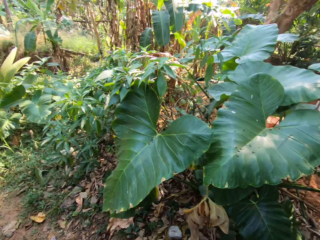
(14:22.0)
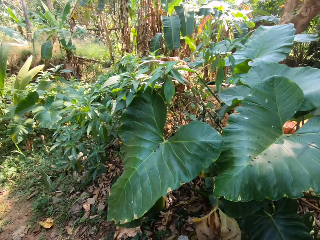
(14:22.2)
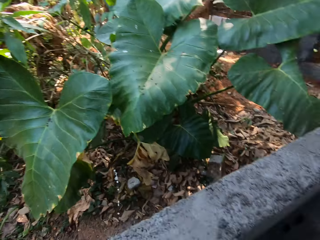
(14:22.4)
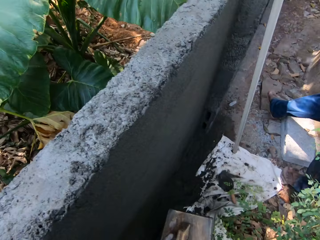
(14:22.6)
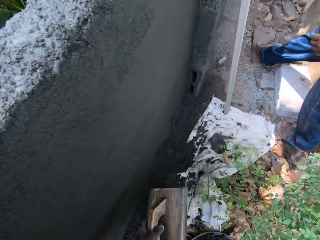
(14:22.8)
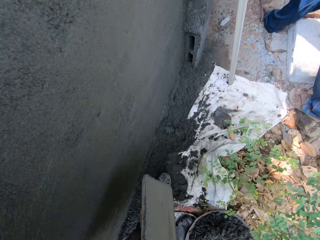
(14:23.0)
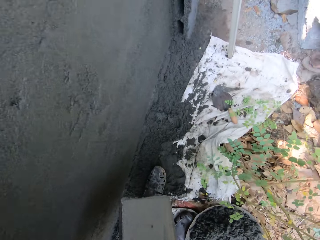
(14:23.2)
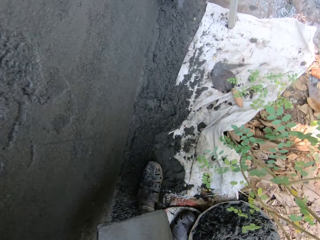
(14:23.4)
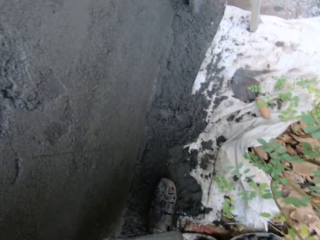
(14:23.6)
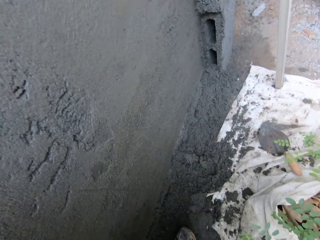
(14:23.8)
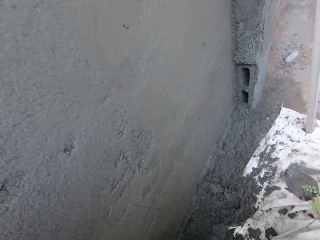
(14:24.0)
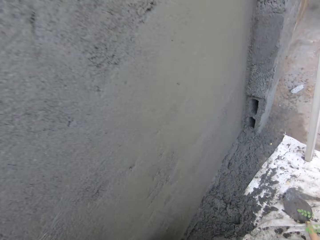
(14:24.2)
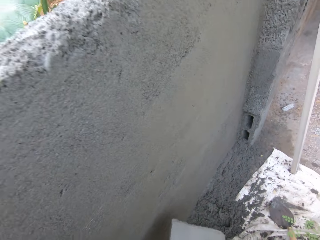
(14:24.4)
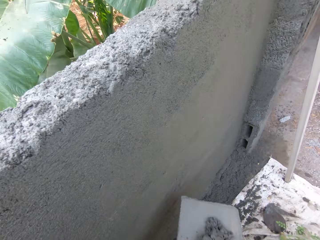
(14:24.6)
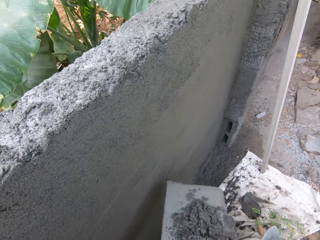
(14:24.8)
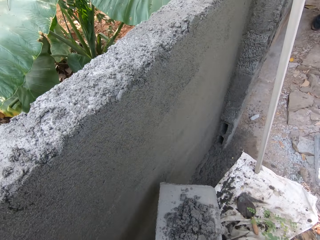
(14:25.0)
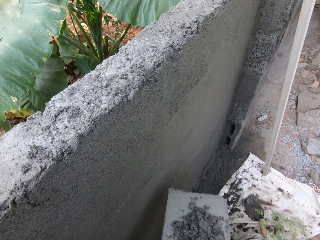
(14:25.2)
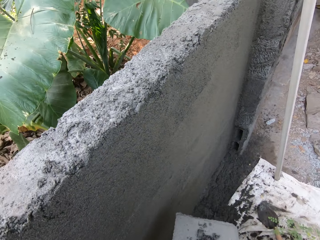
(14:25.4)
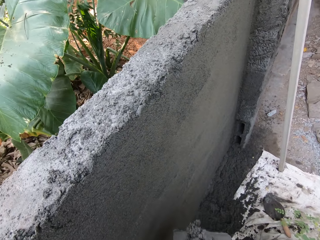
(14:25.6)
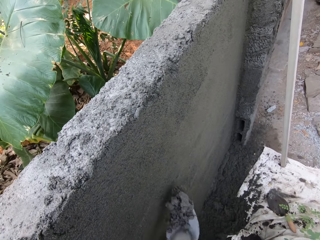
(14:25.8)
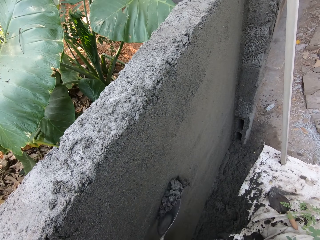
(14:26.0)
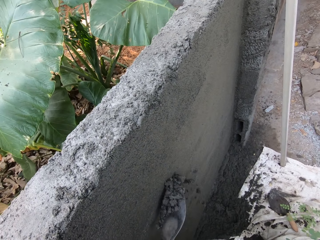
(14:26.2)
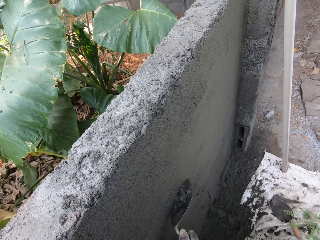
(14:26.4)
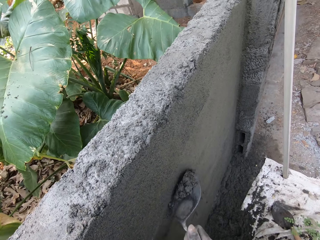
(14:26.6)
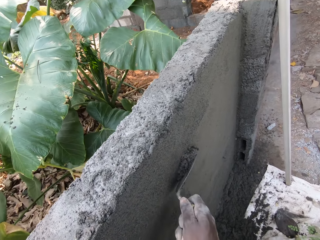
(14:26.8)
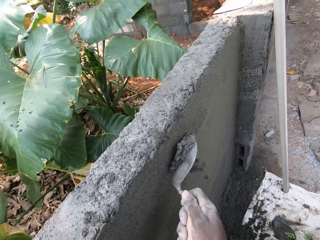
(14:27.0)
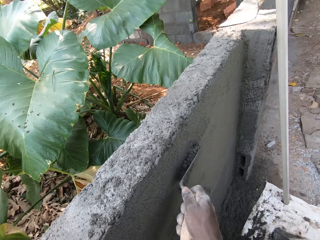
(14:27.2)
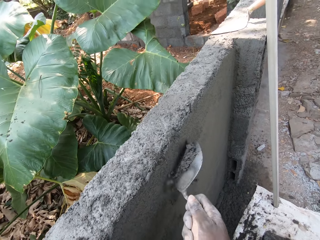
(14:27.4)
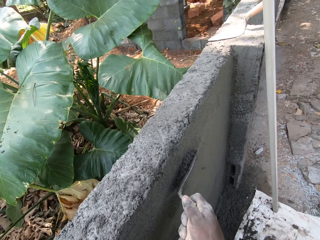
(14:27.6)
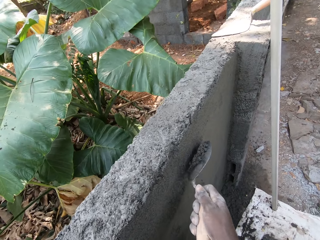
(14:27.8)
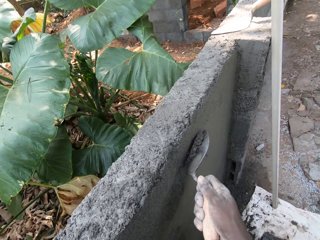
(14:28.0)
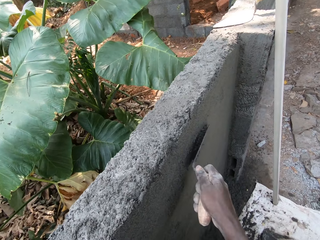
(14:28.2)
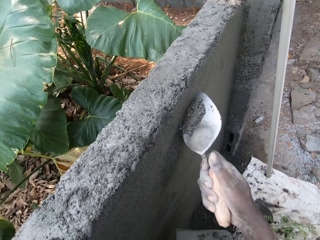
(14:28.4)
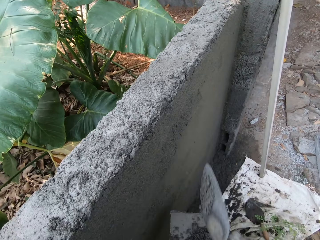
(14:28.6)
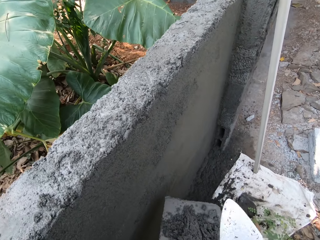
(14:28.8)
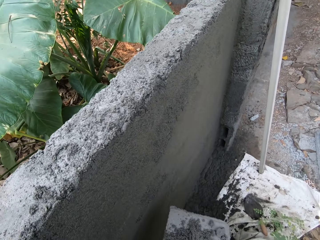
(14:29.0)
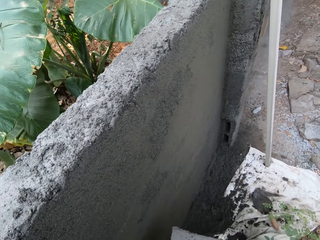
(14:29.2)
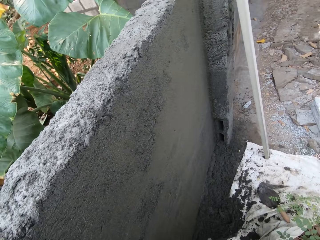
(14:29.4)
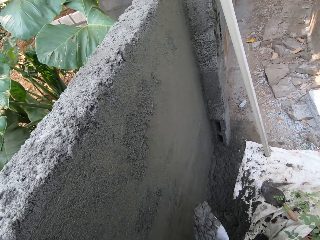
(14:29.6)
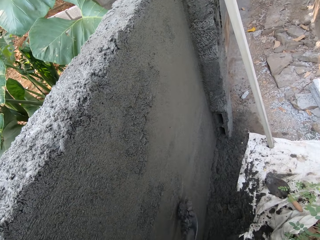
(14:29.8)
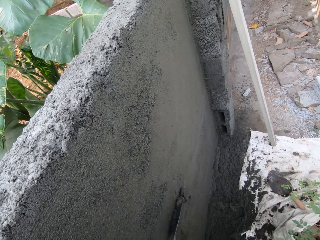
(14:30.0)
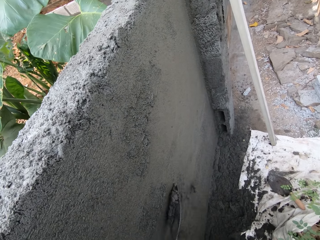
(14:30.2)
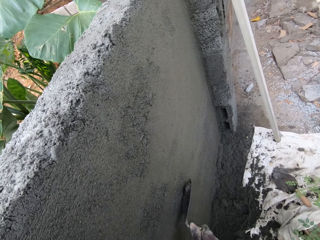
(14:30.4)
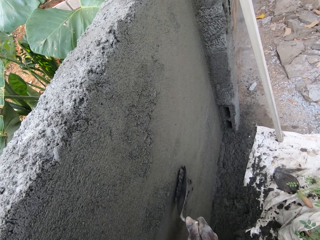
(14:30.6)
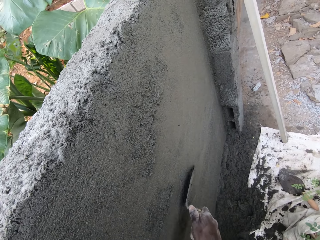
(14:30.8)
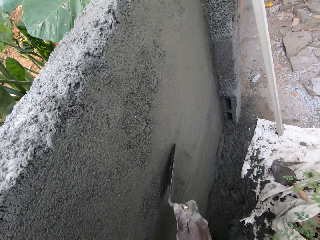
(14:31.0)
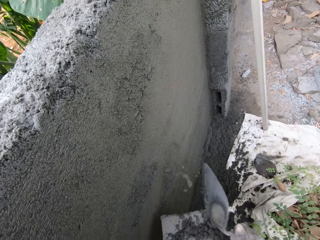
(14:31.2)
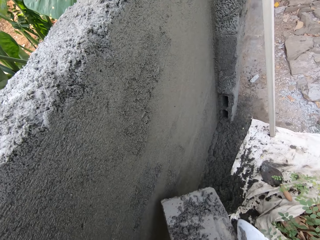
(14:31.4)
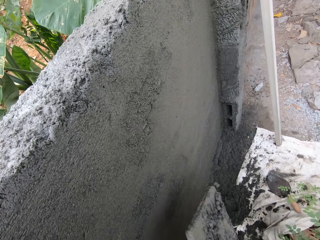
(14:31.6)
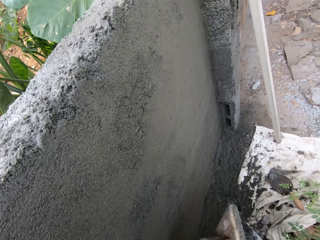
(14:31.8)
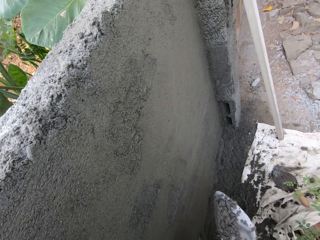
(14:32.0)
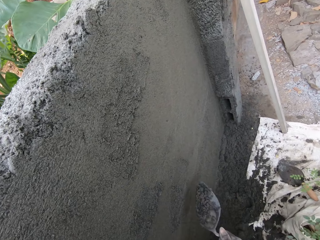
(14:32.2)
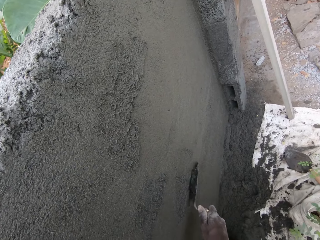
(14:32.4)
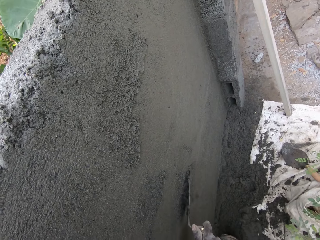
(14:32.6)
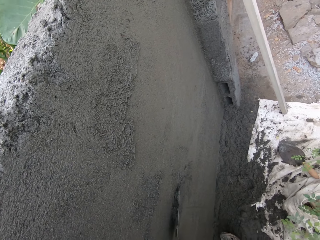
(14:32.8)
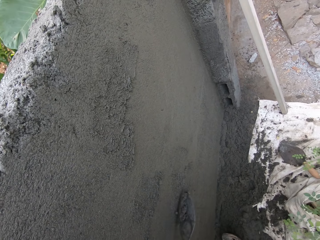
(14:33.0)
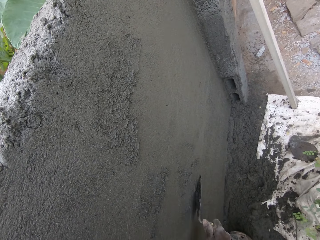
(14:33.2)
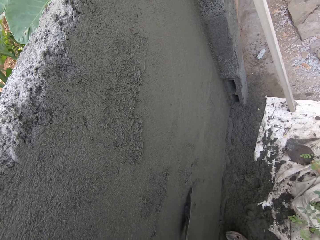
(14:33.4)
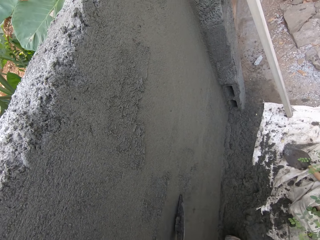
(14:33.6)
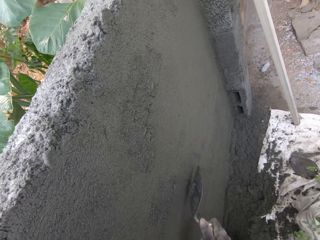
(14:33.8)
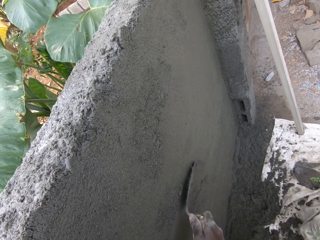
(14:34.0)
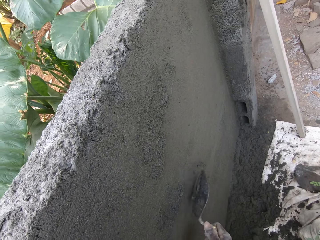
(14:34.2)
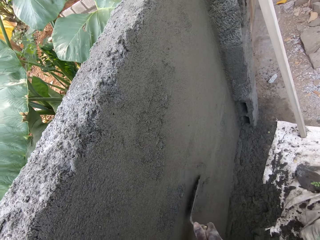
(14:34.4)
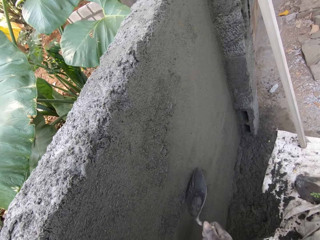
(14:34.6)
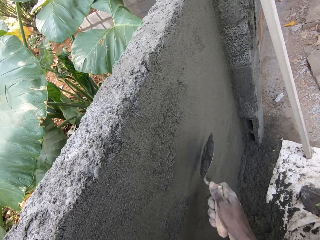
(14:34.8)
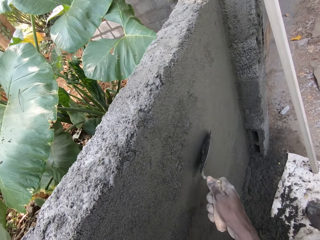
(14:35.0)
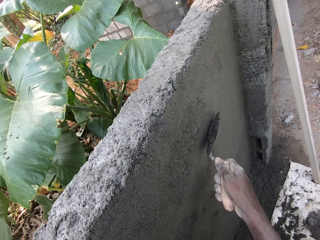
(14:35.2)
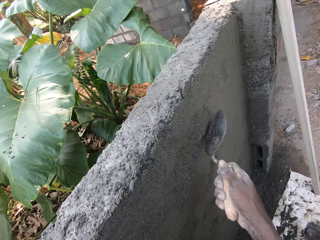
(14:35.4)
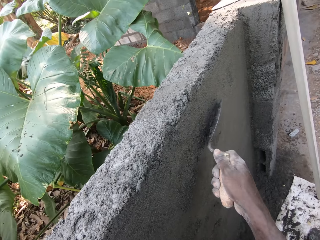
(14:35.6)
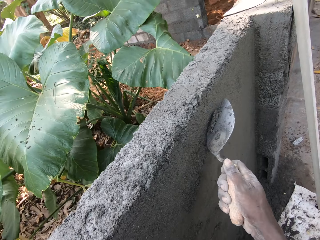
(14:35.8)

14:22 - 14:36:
The camera wearer holds mortar with the wooden trowel. He pours the mortar on the wooden float with the trowel in his right hand. He scoops the mortar. He plasters the wall with the trowel in his right hand. He packs the mortar on the wooden float with the trowel in his right hand. He plasters the wall with the trowel in his right hand. He packs the mortar on the wooden float with the trowel in his right hand. He plasters the wall with the trowel in his right hand.

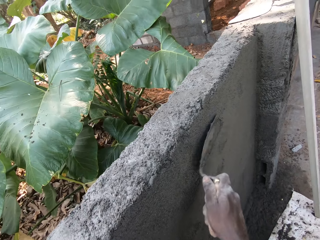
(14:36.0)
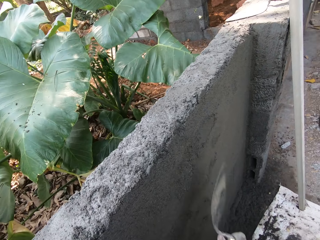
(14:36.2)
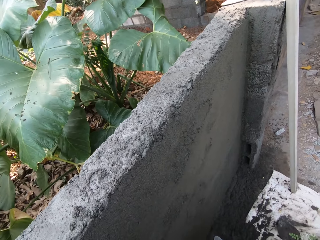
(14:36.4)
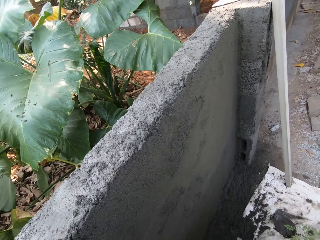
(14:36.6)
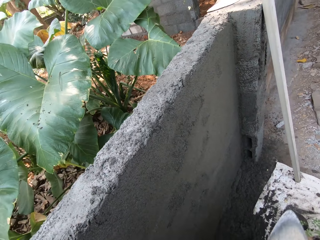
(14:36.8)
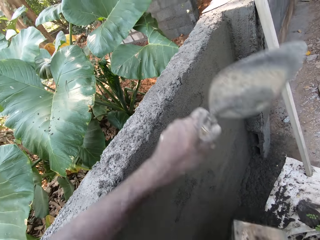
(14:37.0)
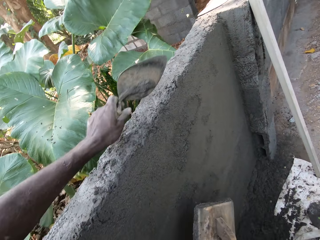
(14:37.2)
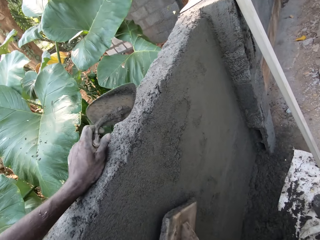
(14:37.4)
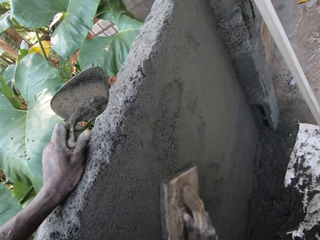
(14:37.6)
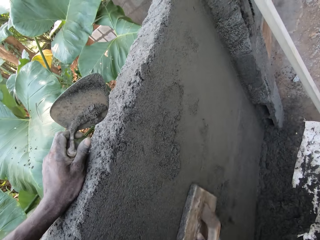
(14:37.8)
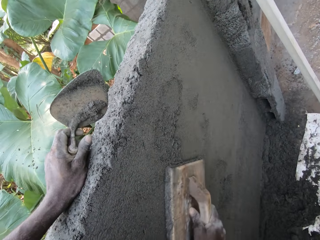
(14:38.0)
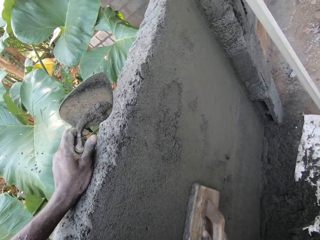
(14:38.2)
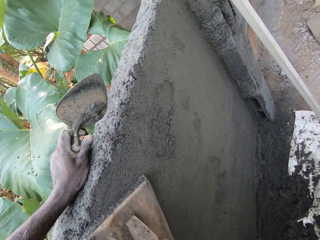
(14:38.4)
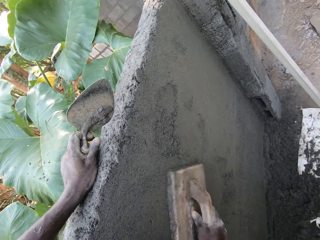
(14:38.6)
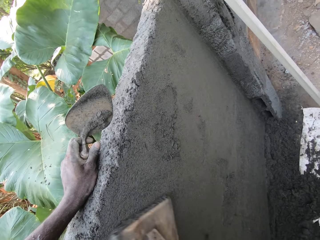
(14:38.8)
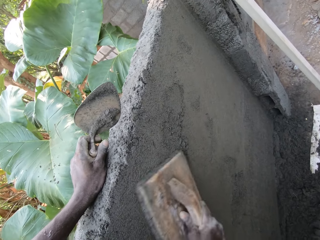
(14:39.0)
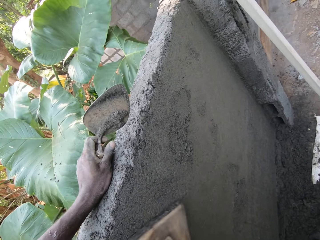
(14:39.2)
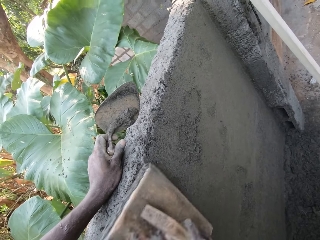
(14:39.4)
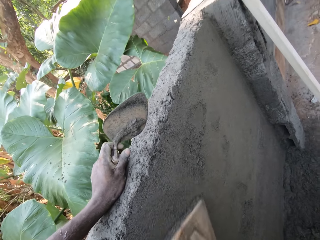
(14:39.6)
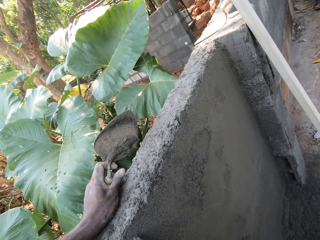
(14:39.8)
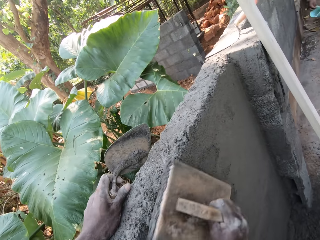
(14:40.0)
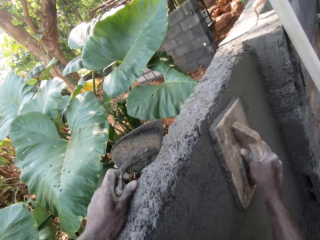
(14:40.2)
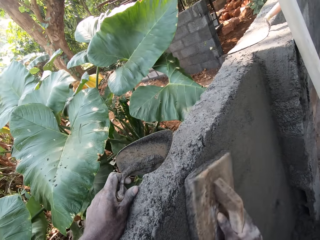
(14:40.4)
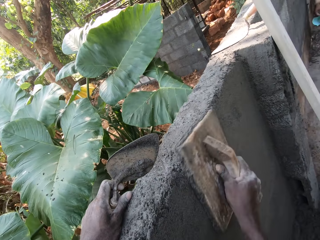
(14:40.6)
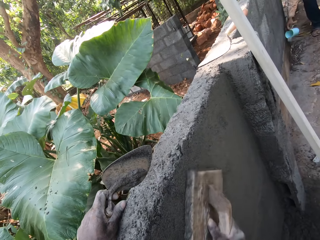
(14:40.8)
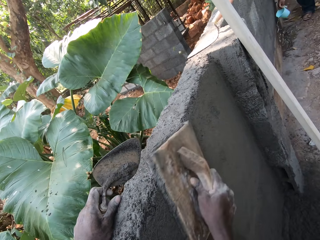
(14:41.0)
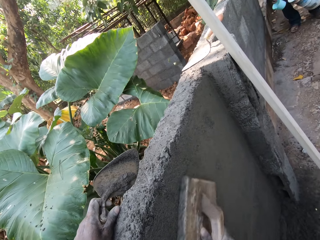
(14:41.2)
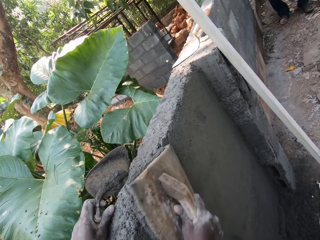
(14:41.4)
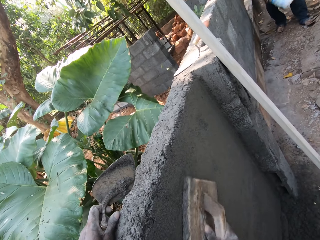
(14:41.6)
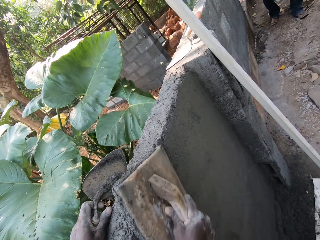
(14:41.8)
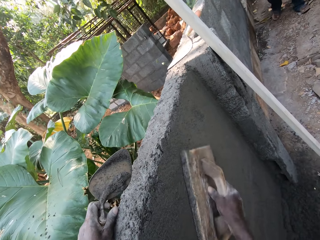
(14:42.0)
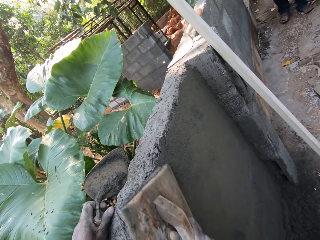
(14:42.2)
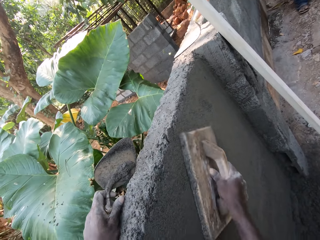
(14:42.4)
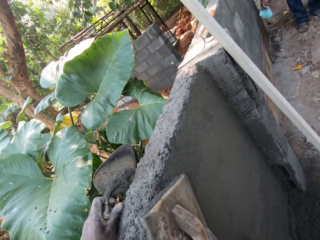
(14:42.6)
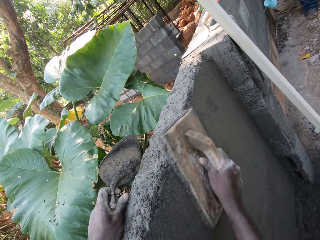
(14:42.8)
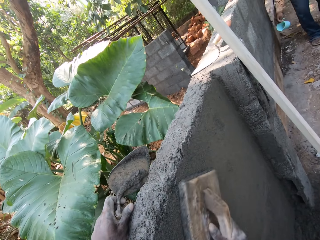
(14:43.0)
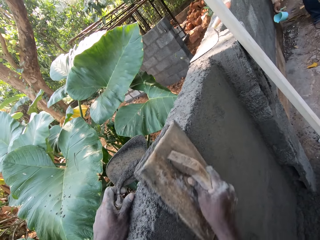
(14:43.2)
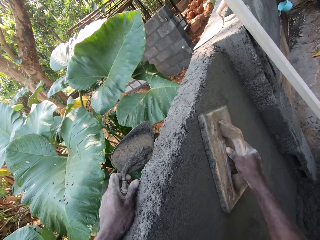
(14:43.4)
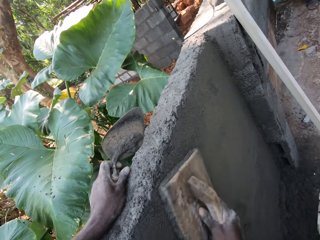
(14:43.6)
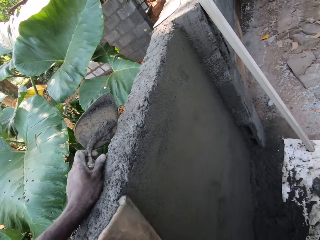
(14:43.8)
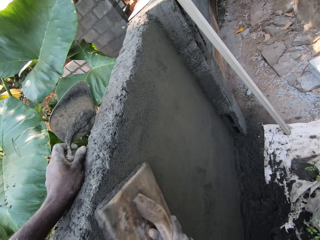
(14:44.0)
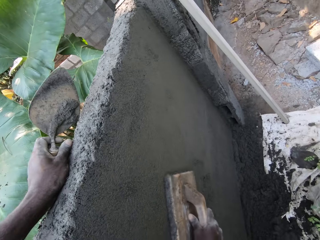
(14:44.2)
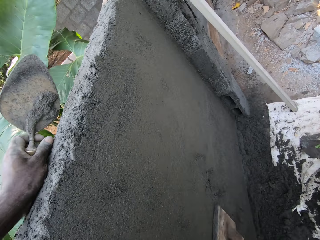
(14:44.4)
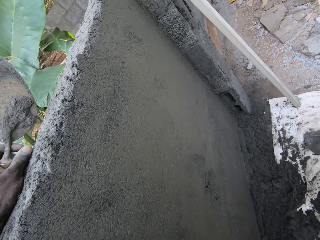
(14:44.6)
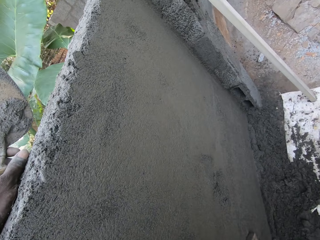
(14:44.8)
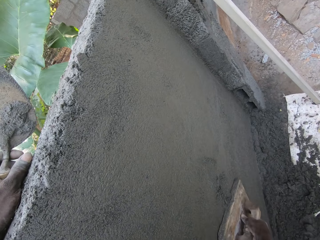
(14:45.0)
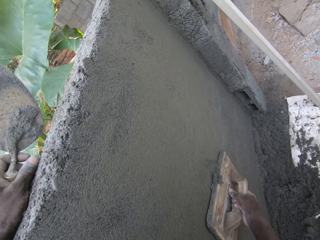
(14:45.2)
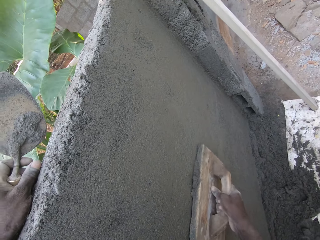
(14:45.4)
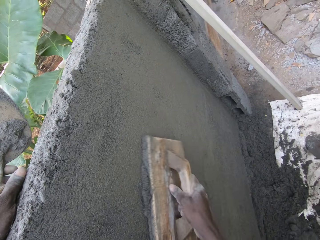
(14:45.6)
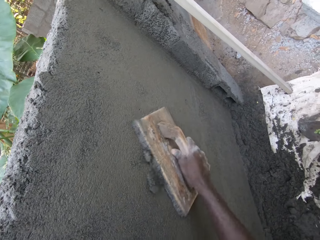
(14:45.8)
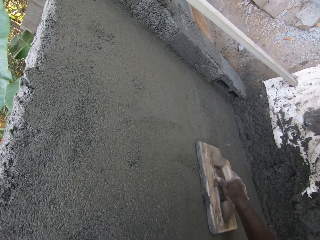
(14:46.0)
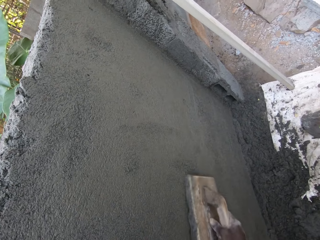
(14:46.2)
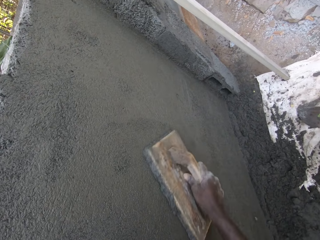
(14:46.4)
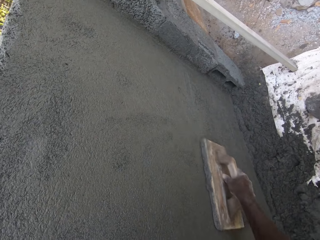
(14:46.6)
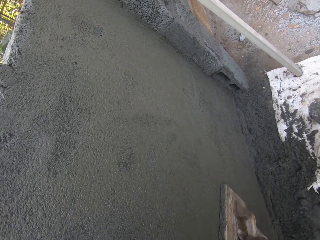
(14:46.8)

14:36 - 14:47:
The camera wearer holds the wall with the trowel in his left hand. He smoothens the wall with the wooden float in his right hand.
